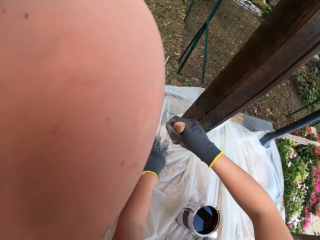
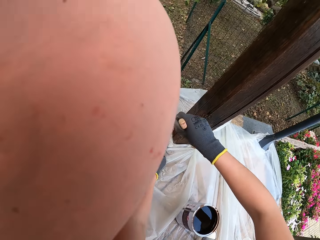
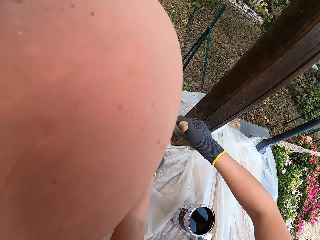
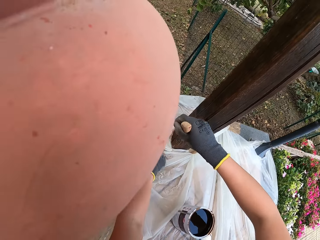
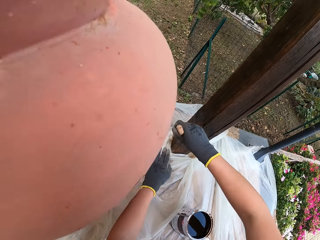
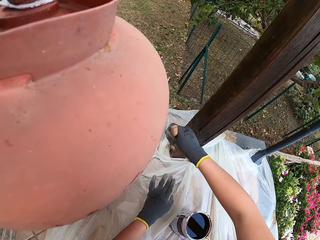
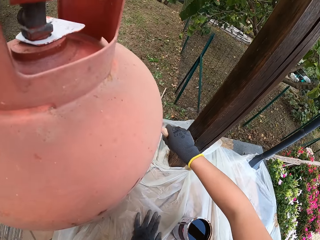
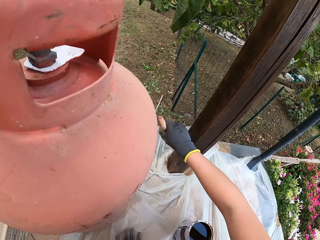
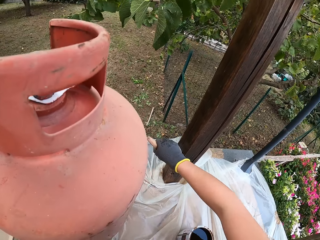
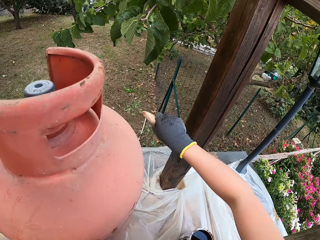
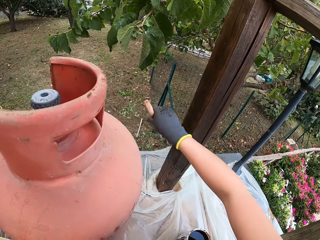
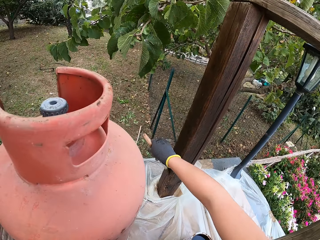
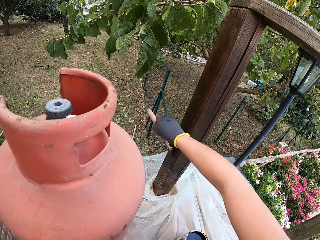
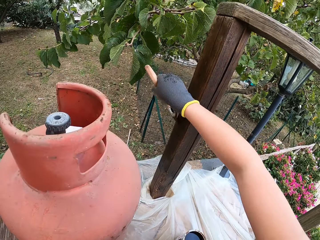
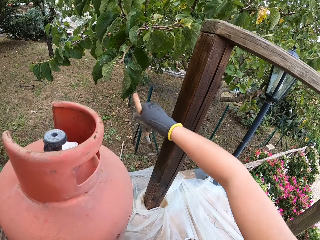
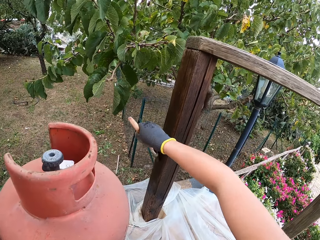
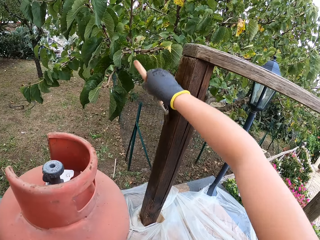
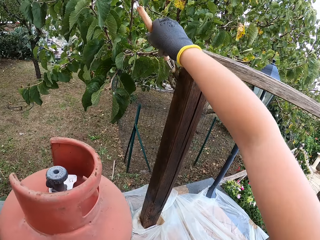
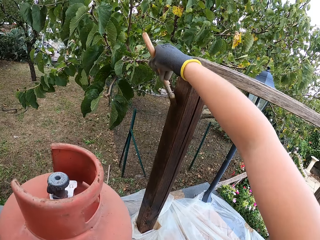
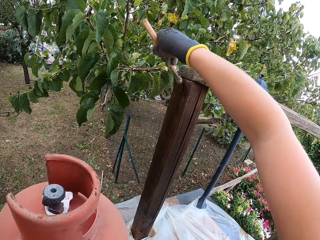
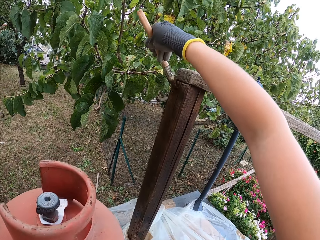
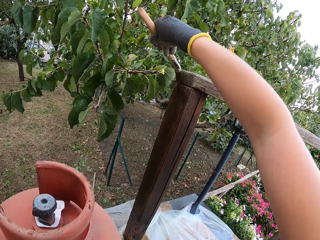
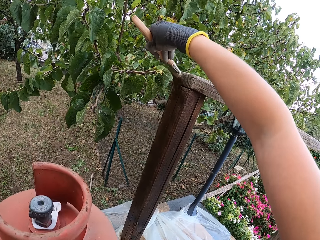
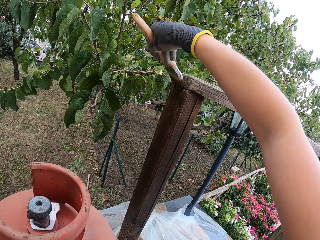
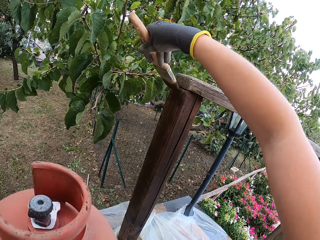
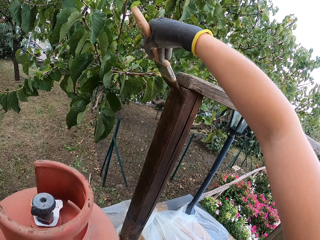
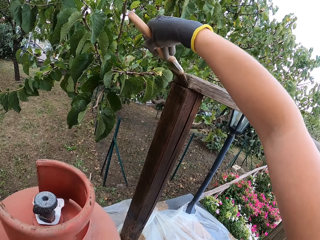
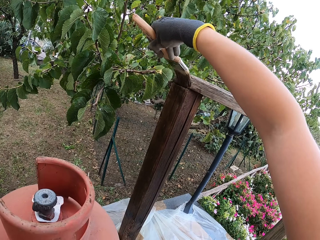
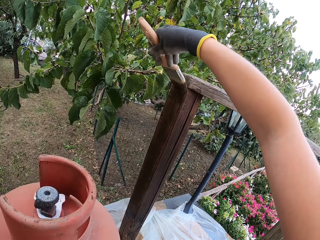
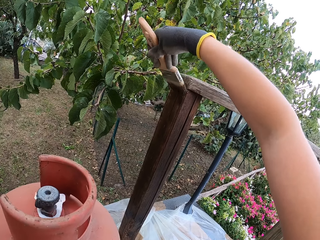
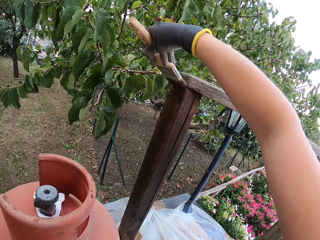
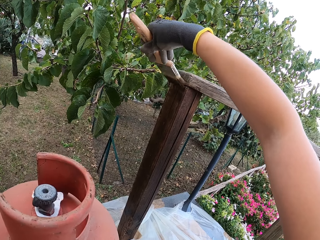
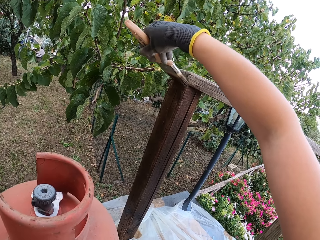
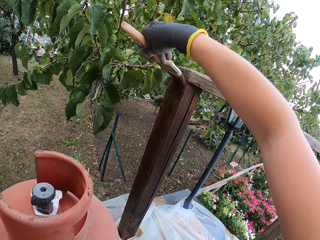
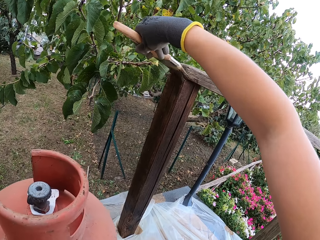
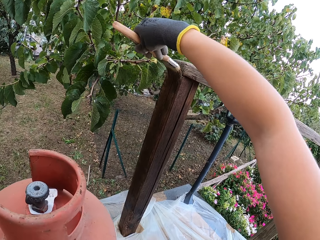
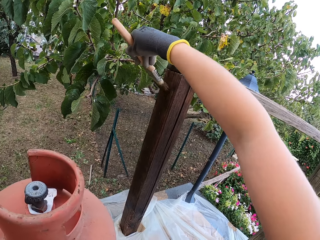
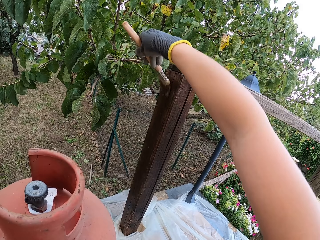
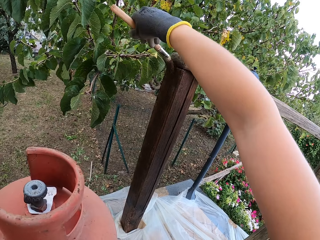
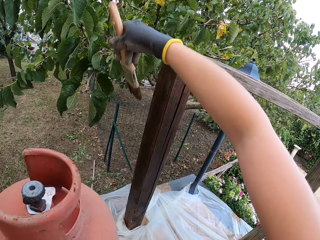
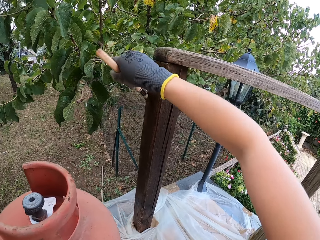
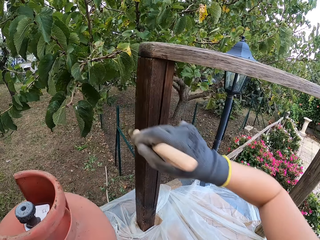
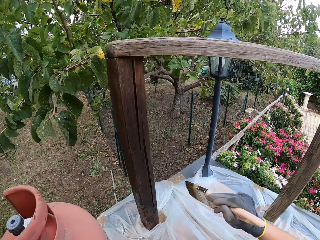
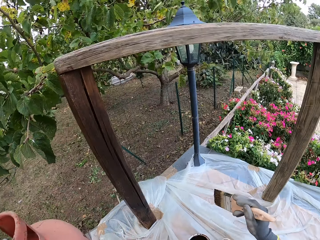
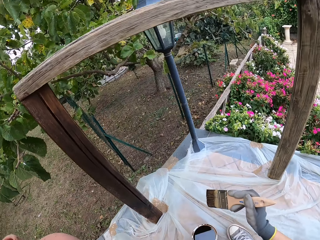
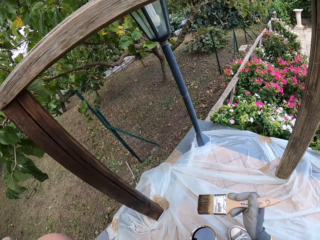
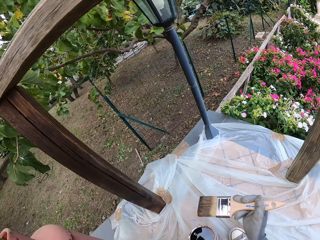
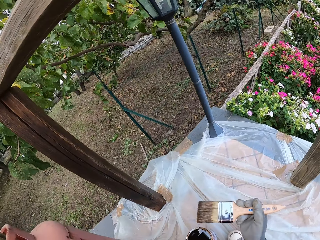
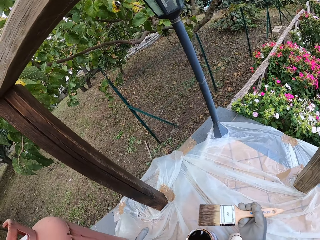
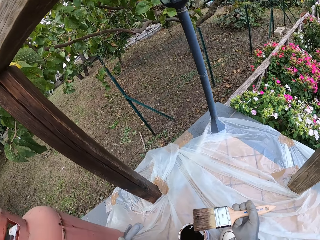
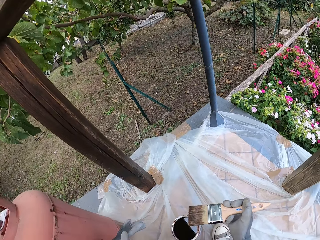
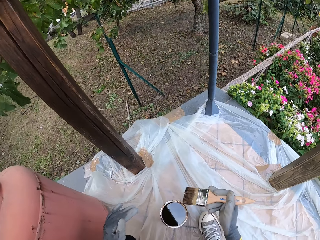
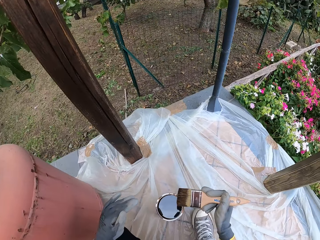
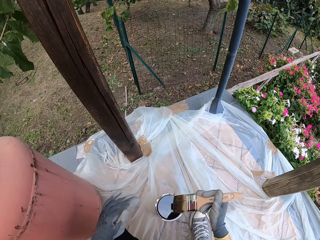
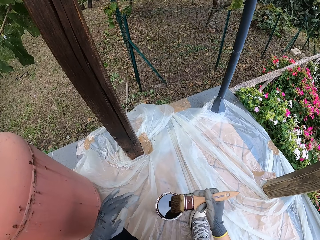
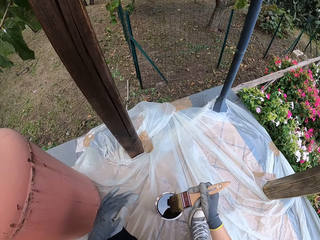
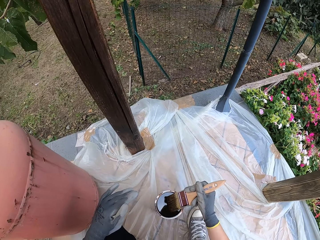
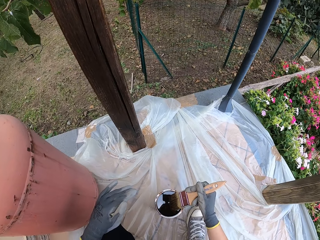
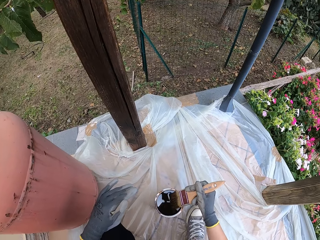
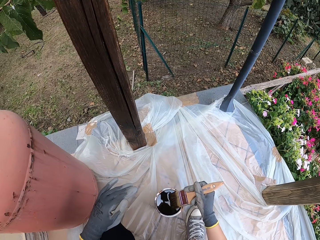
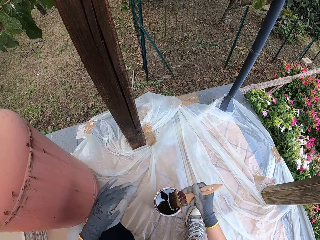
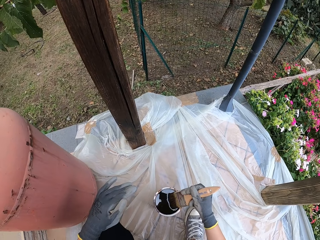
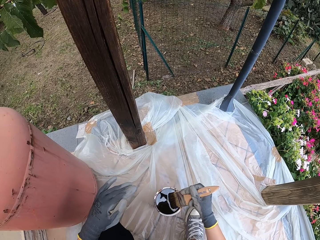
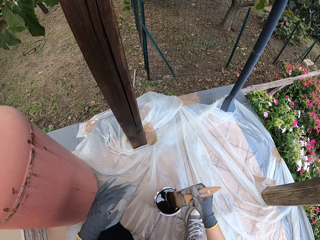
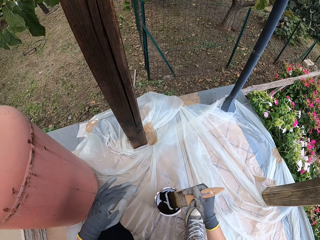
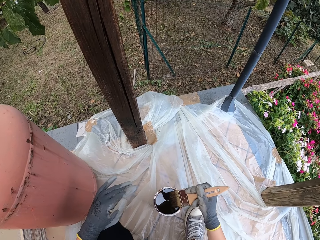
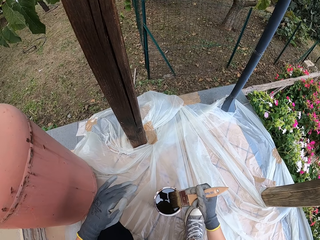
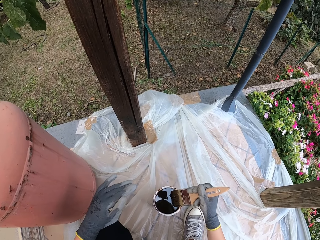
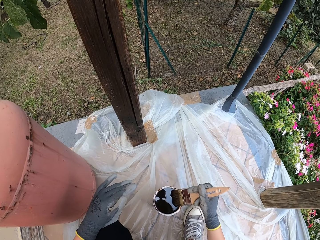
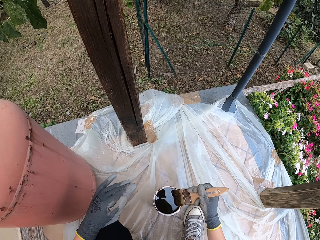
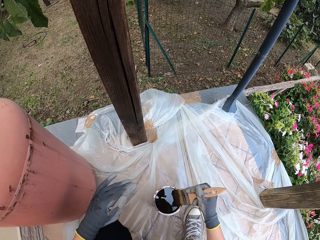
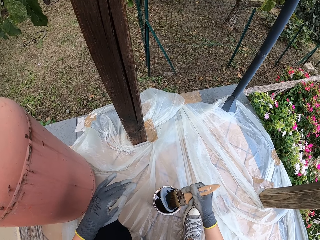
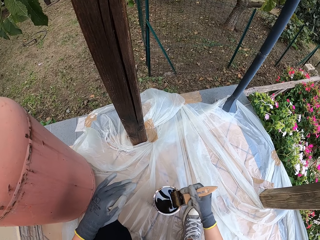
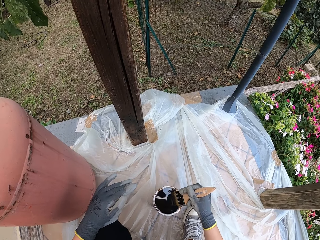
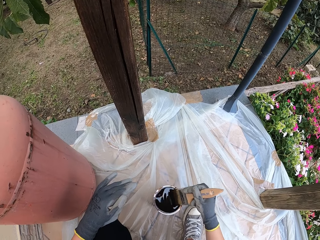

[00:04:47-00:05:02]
The camera wearer removes her left hand on the nylon. She dips the brush in the paint container.

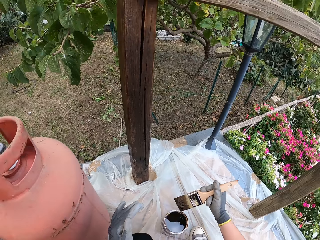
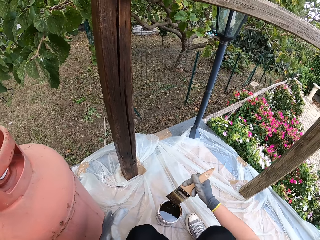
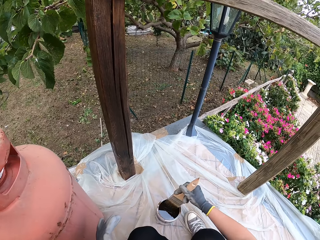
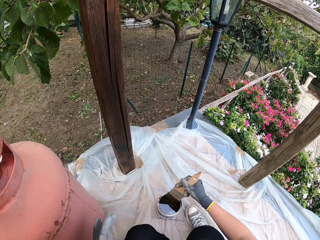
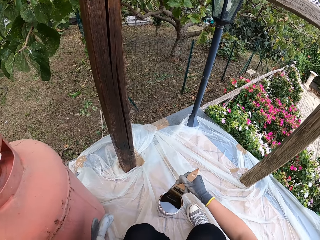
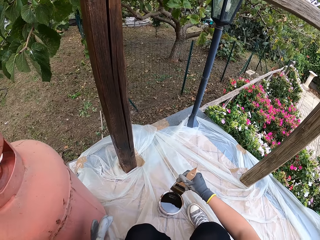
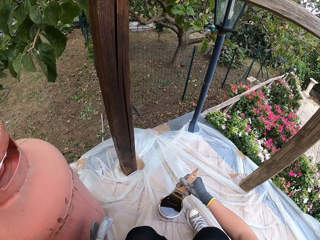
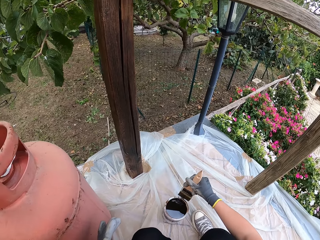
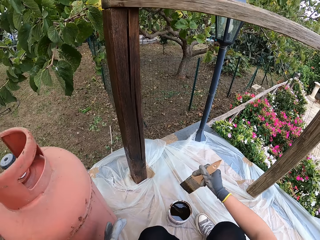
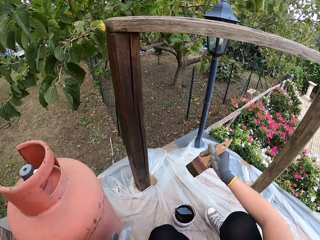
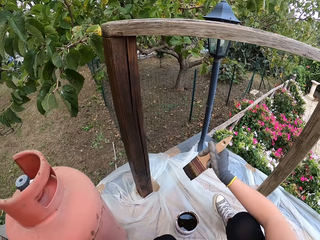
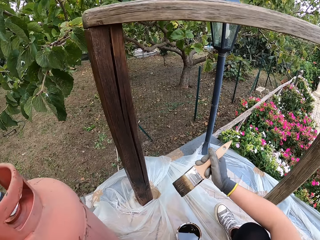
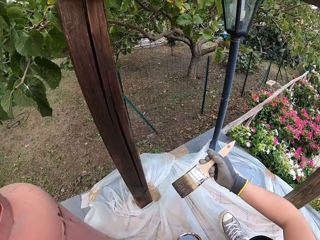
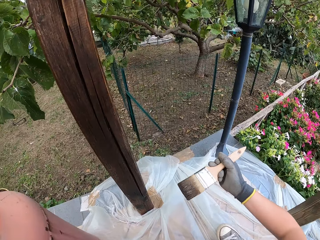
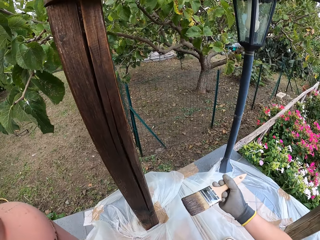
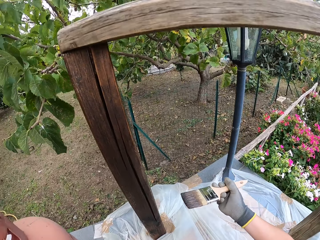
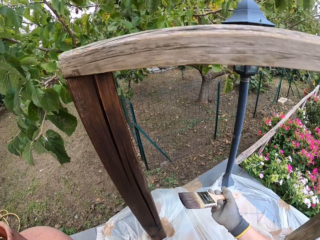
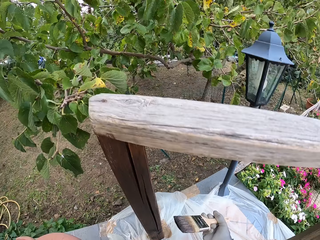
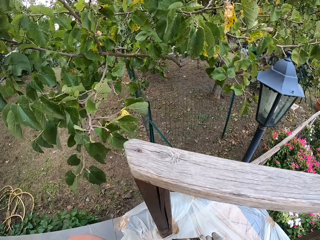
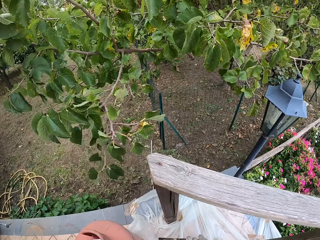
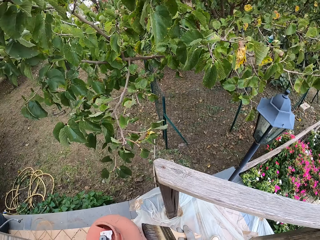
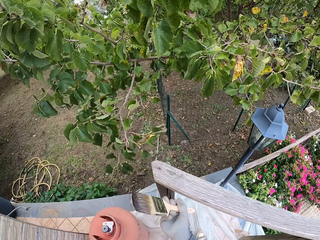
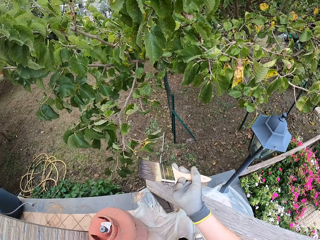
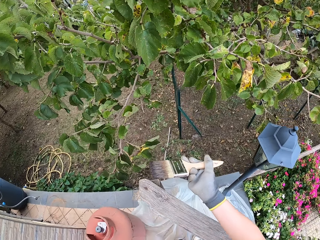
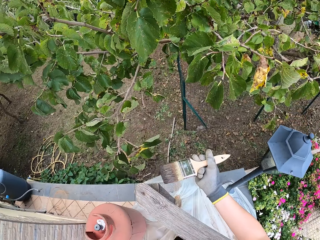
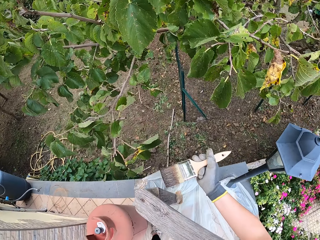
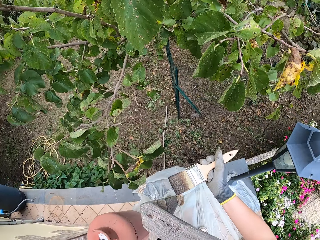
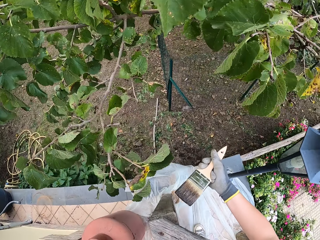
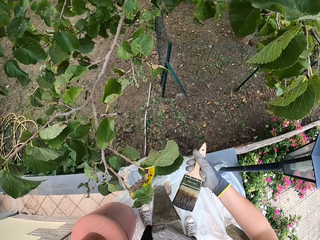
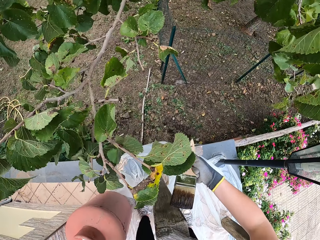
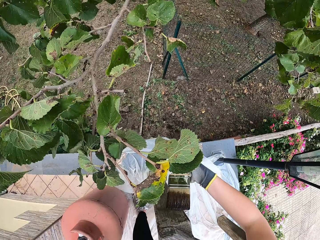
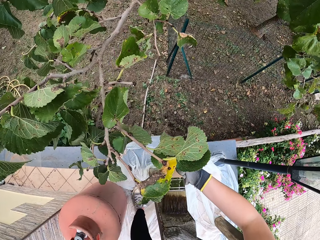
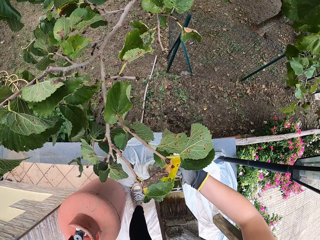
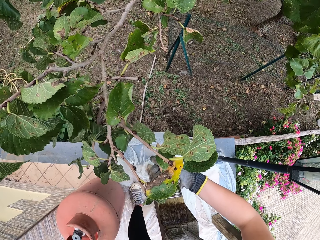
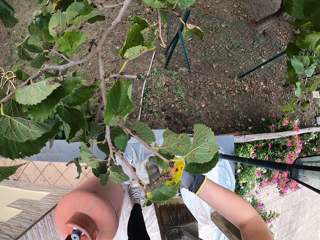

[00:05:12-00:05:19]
The camera wearer stands. They paint the wooden balcony rail.
